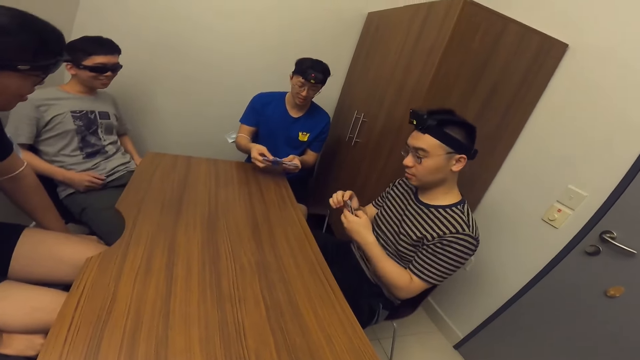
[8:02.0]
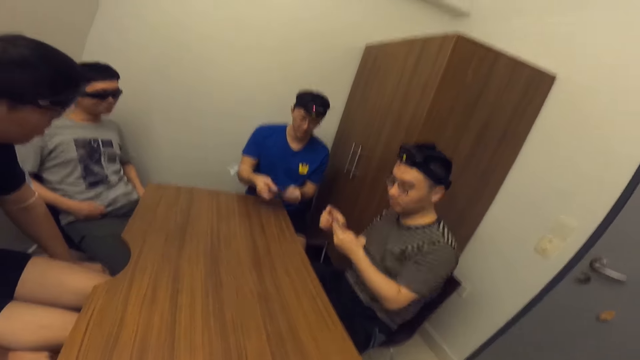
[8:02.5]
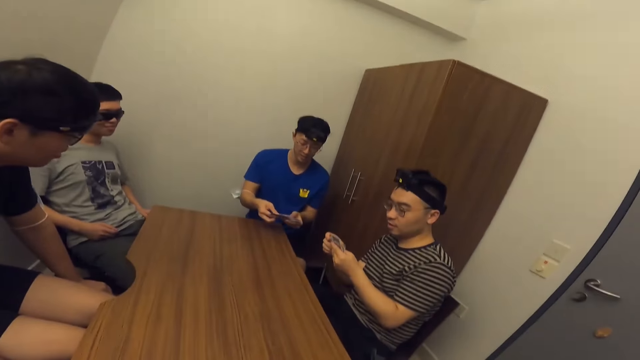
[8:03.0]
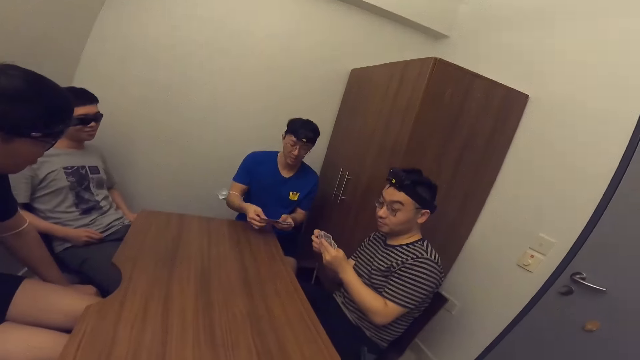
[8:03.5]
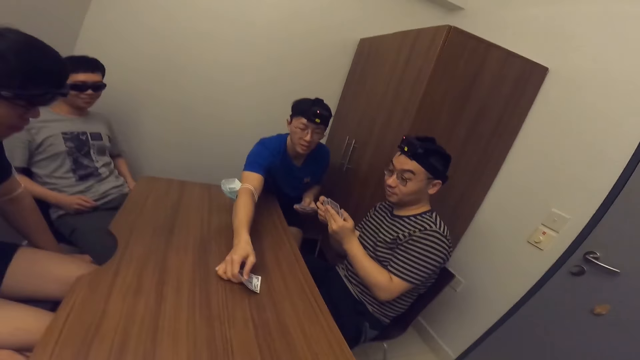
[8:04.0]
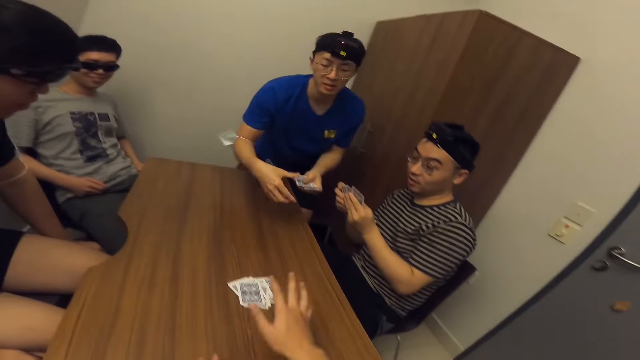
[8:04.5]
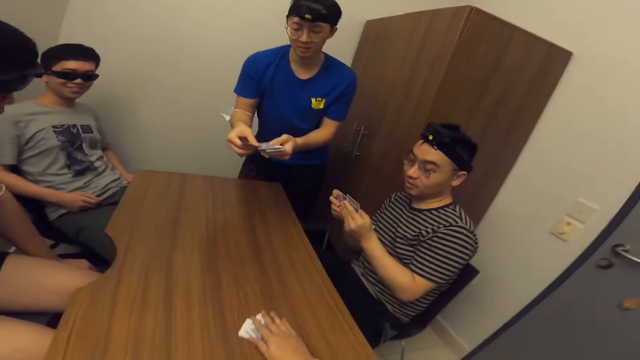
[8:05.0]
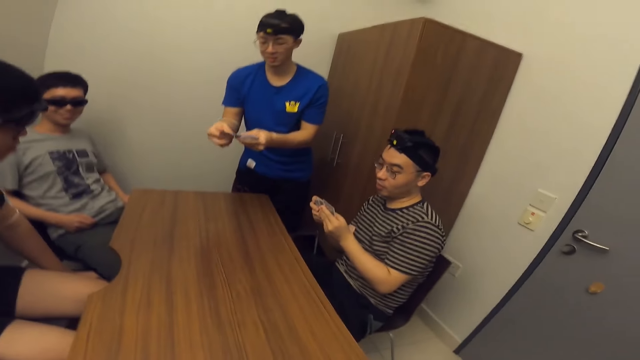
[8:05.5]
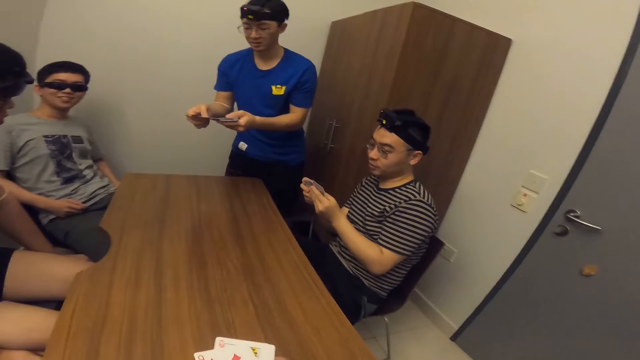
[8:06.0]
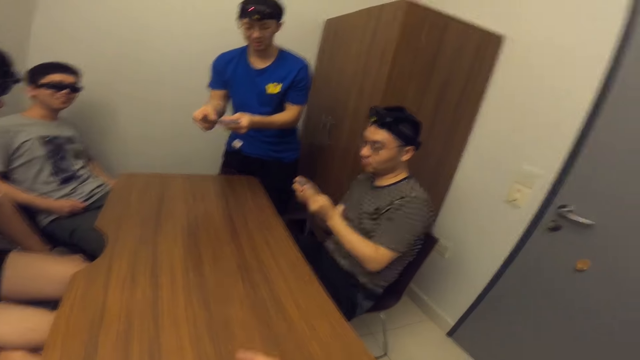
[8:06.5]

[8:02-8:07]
A man picks cards from the right hand. The man places the cards on the table with his right hand. The man stands. The camera wearer picks up the cards from the table with his right hand.

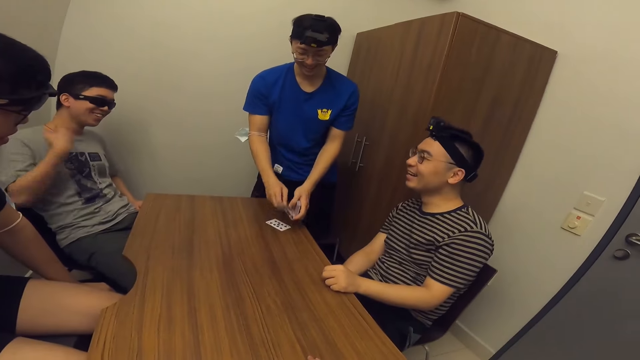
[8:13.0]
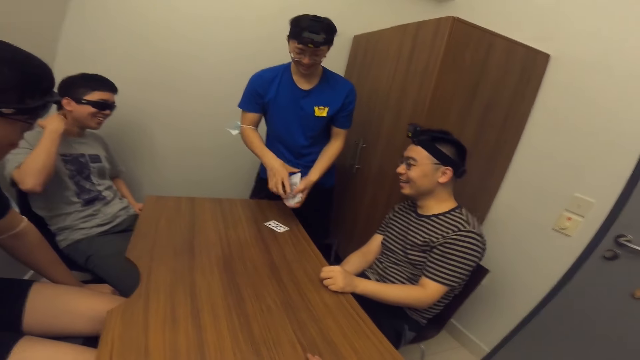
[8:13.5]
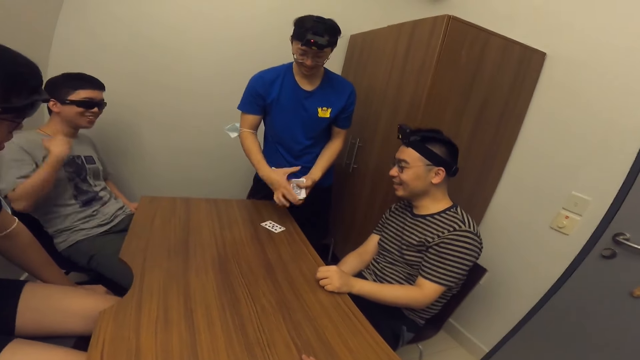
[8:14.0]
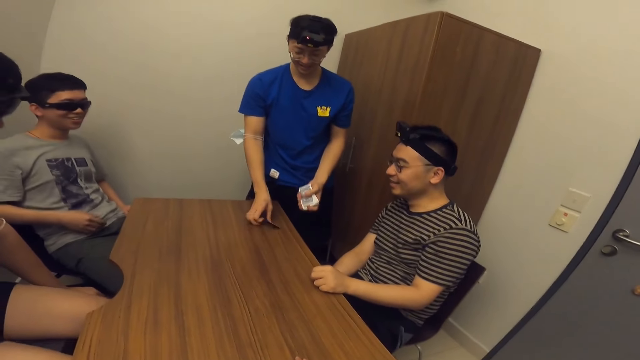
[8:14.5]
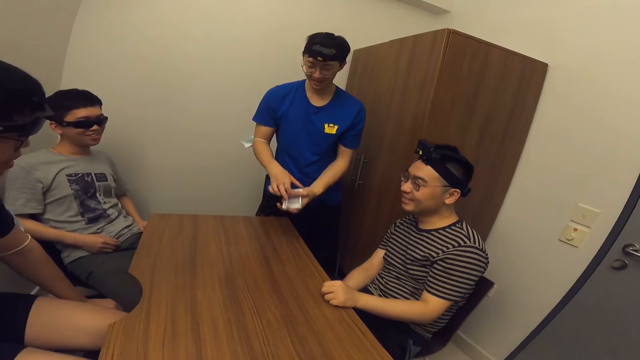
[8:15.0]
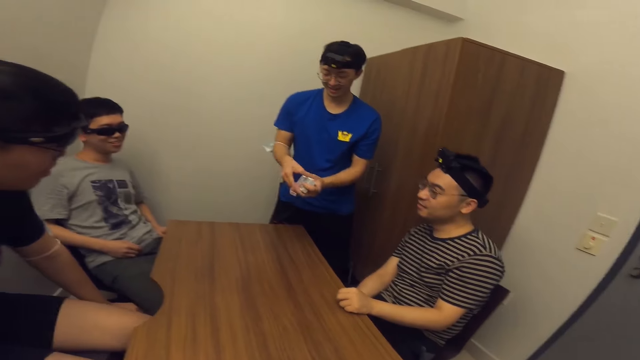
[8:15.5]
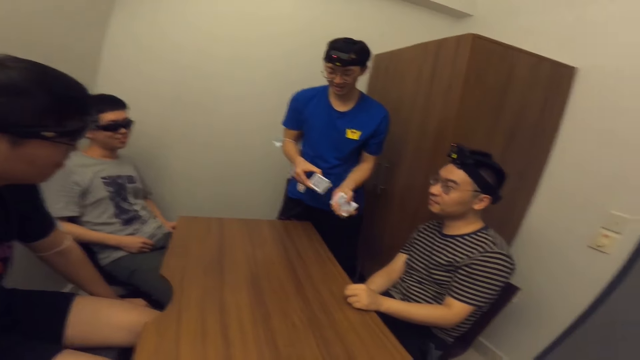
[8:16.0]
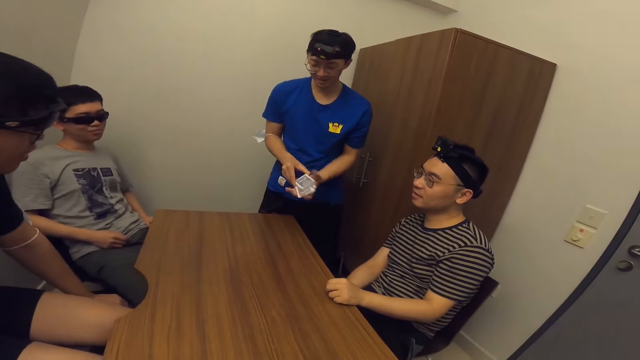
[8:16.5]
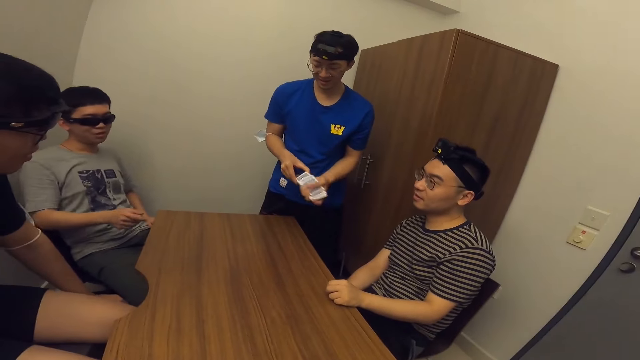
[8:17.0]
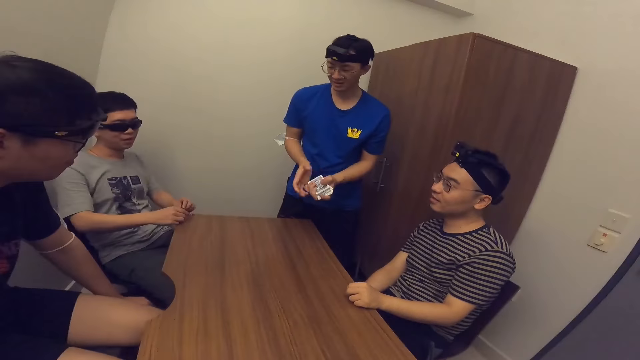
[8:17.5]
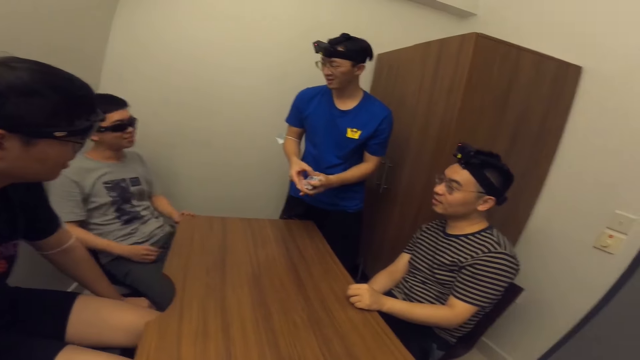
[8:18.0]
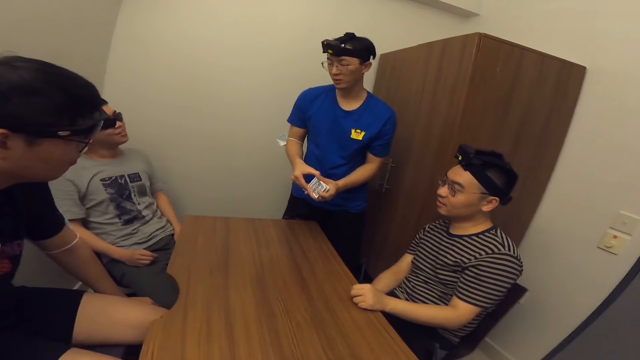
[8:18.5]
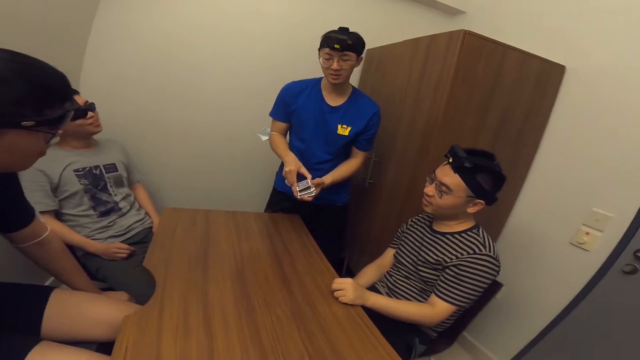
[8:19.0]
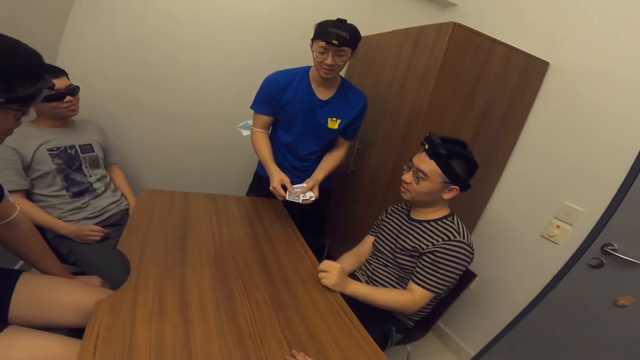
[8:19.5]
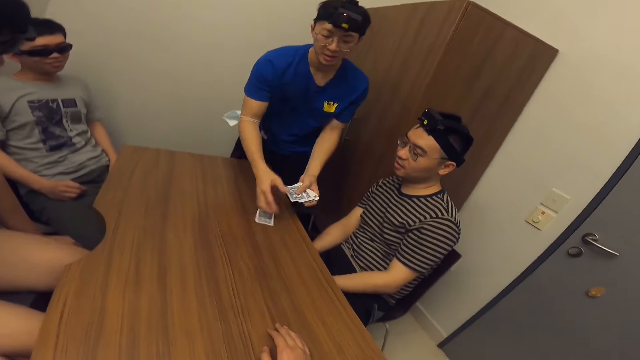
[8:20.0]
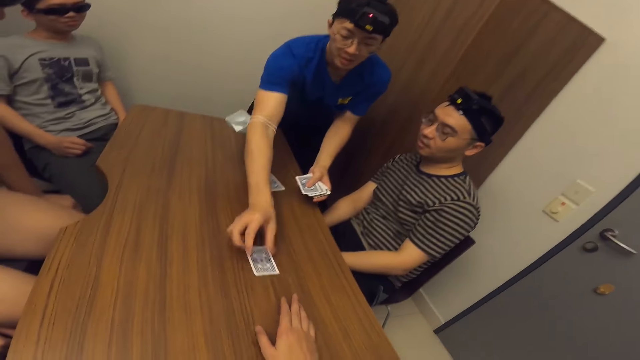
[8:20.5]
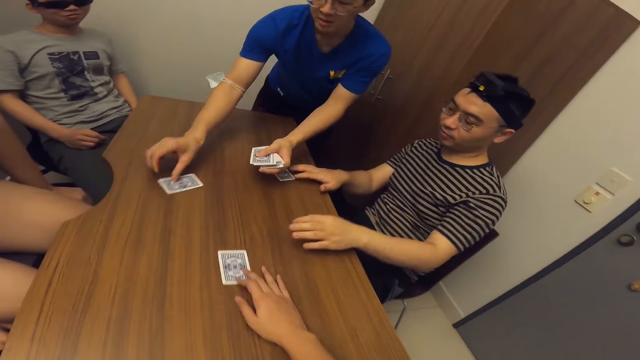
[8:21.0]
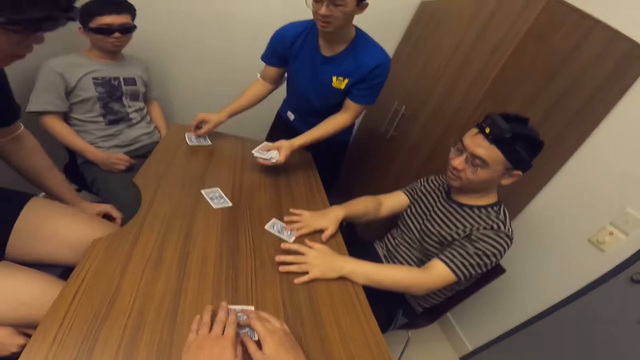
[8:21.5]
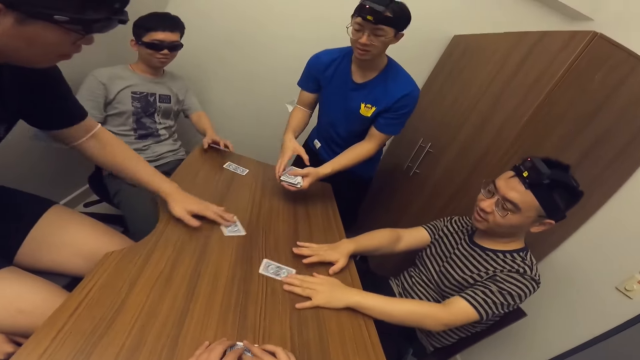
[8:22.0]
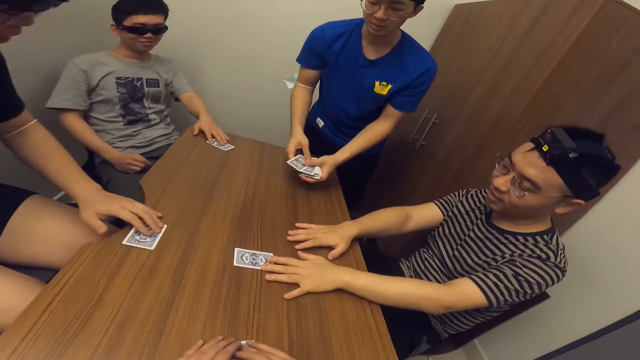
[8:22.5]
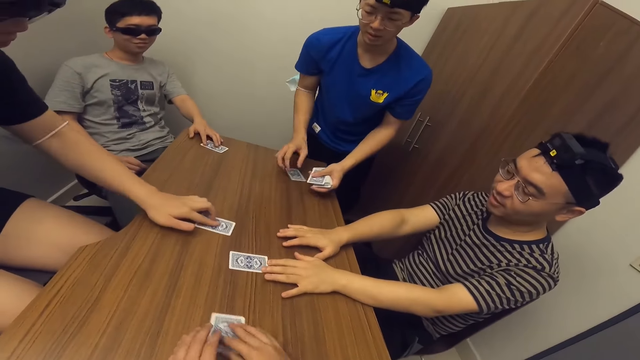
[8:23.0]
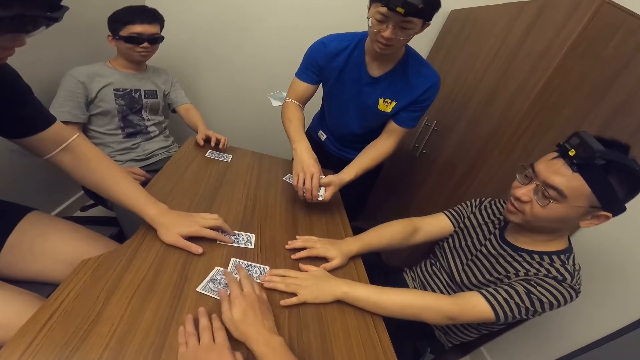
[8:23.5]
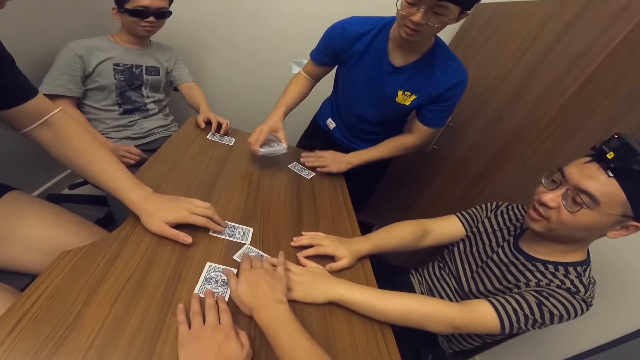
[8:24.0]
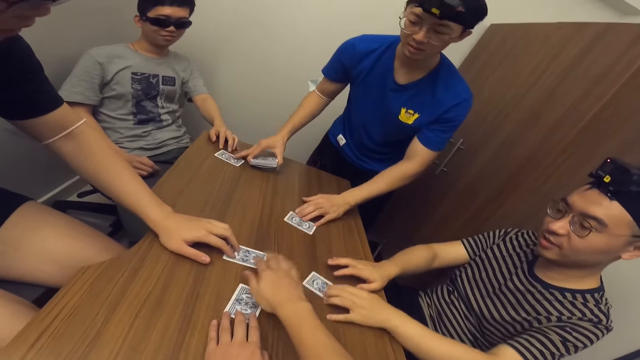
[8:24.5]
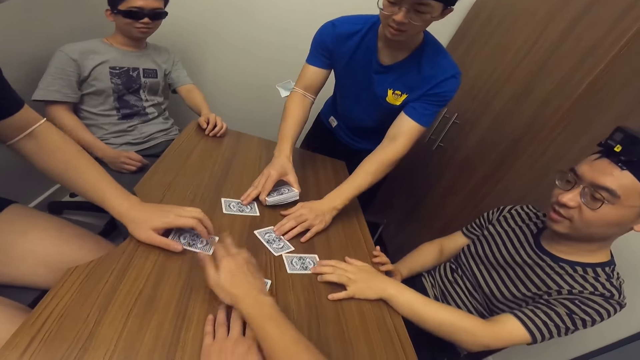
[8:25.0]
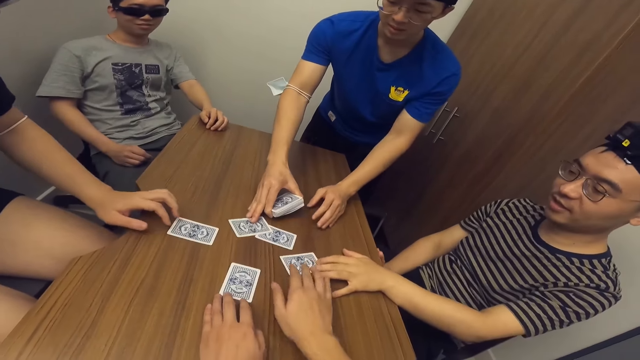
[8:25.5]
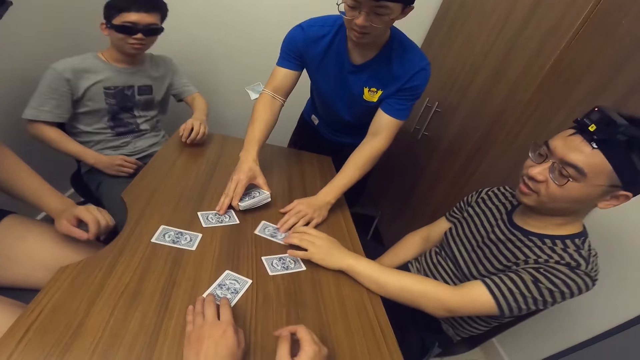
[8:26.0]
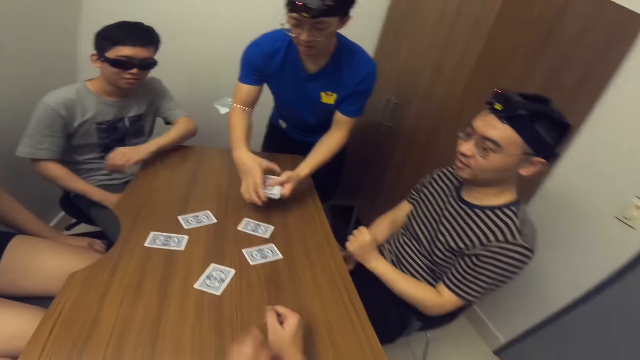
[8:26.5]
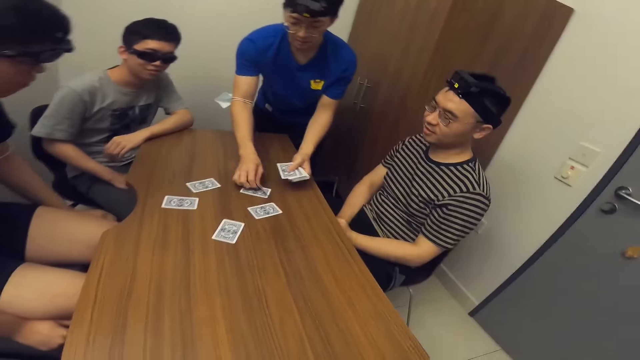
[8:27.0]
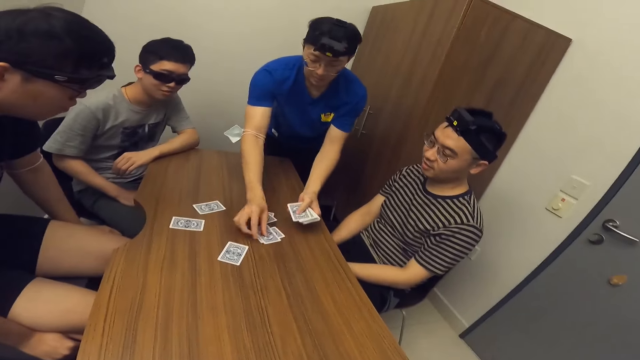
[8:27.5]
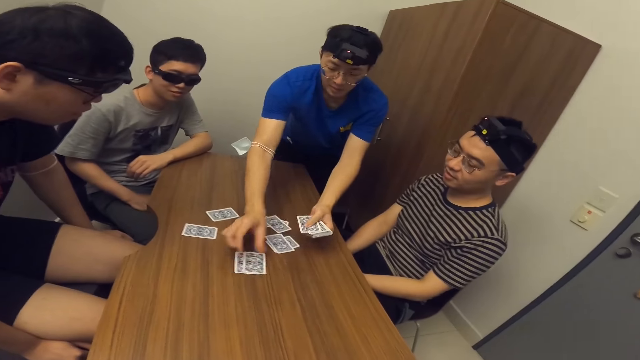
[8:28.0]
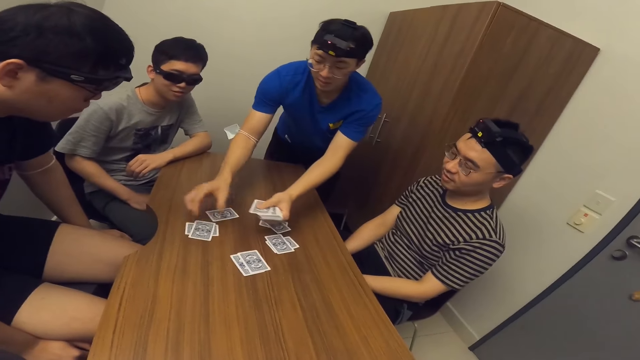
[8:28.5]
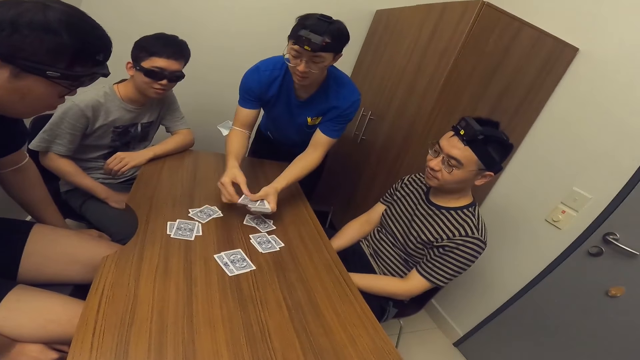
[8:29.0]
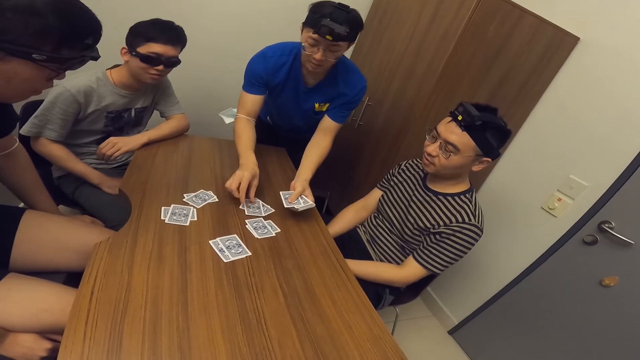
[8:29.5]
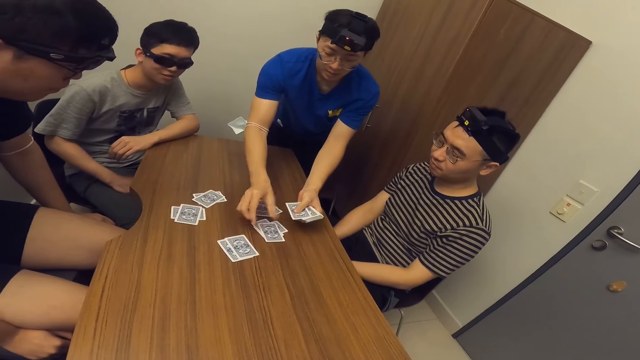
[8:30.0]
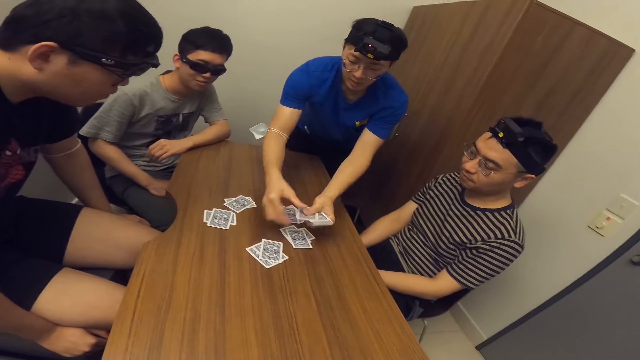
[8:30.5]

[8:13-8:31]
A man shuffles the cards with his hands. The man serves the cards on the table with his hands. The man divides the cards. The camera wearer adjusts the card on the table with his right hand. A second man adjusts the card on the table with his left hand. A third man adjusts the card on the table with his left hand. A fourth man adjusts the card on the table with his left hand. The camera wearer adjusts the card on the table with his hands. Another man moves the cards. The first man divides the cards.
